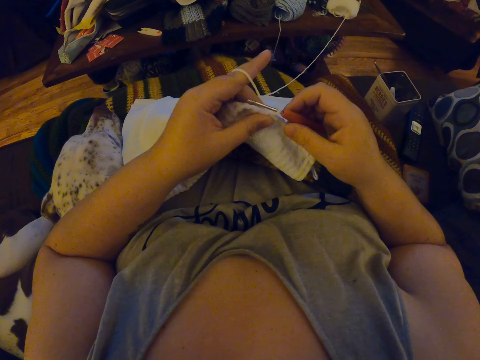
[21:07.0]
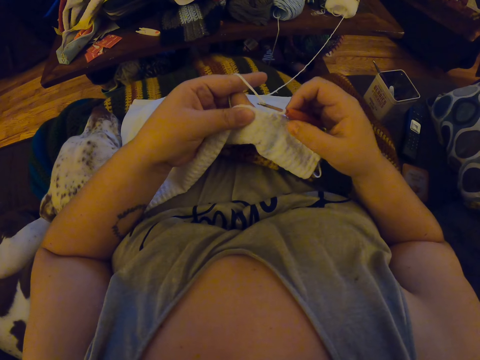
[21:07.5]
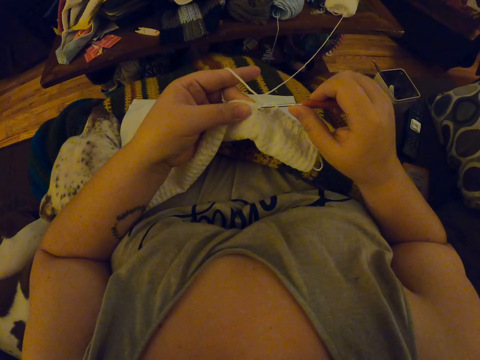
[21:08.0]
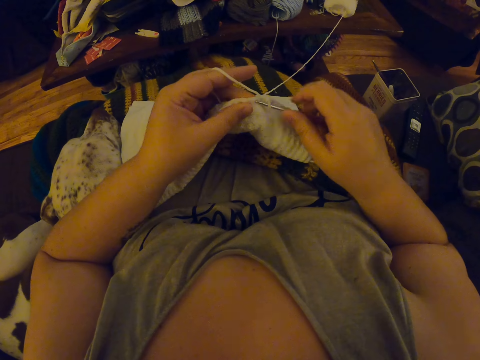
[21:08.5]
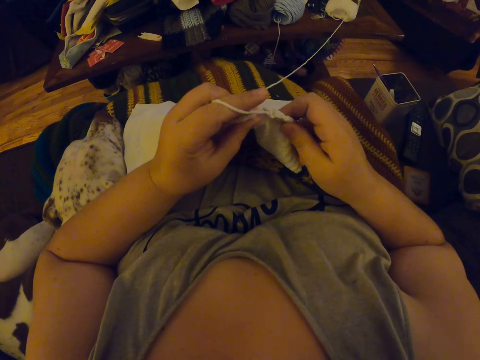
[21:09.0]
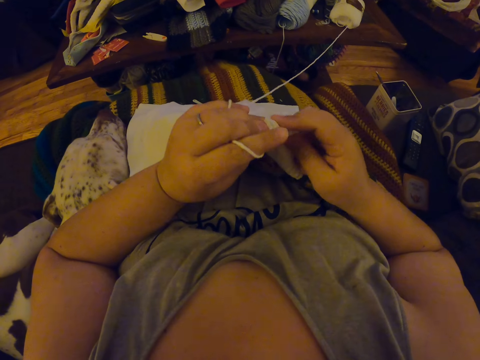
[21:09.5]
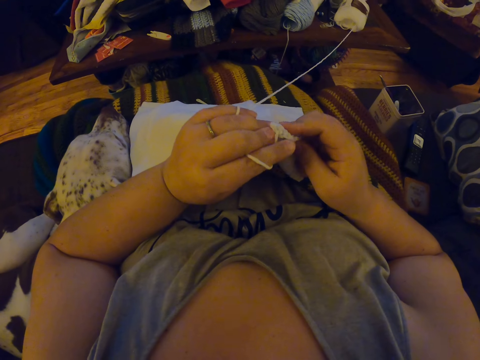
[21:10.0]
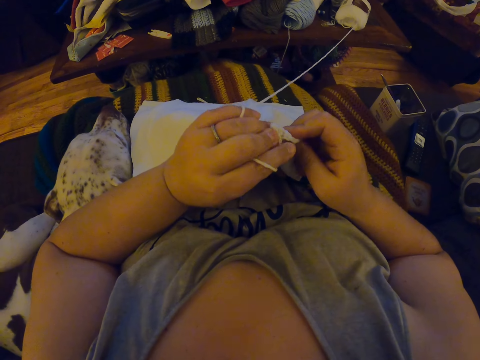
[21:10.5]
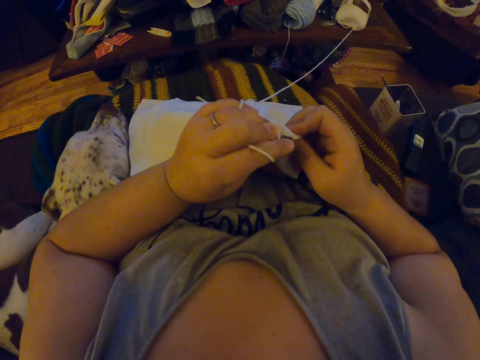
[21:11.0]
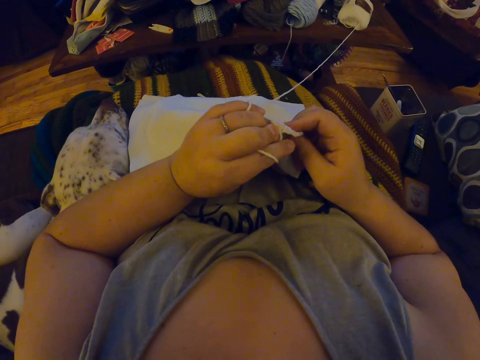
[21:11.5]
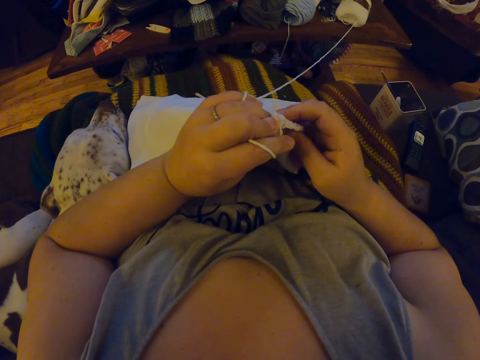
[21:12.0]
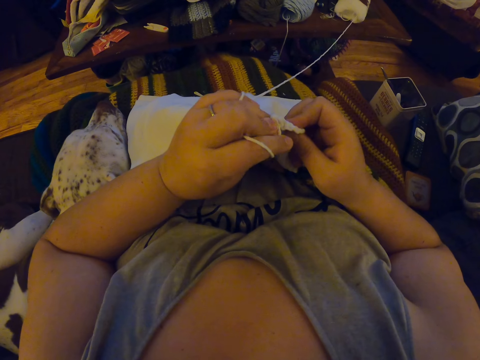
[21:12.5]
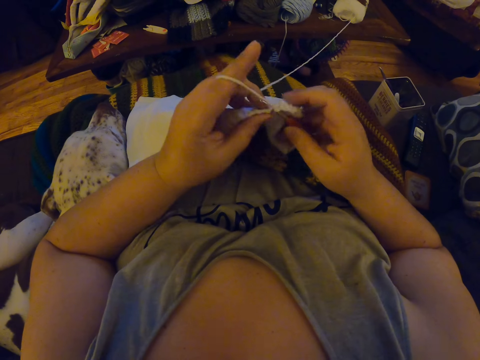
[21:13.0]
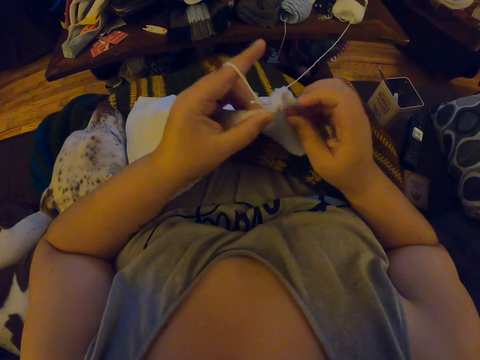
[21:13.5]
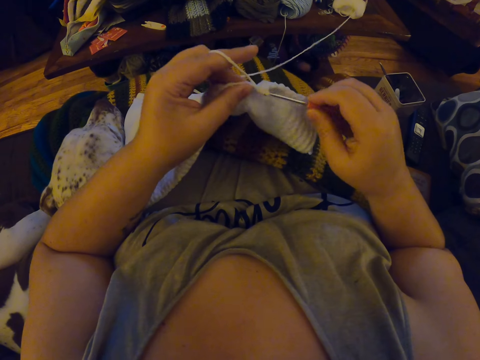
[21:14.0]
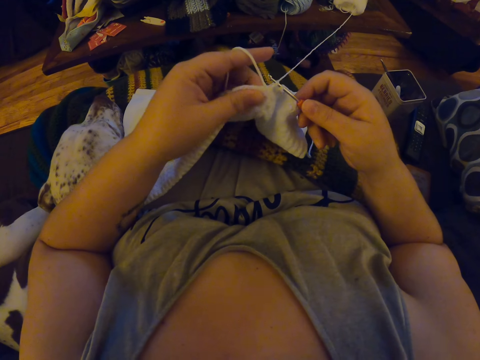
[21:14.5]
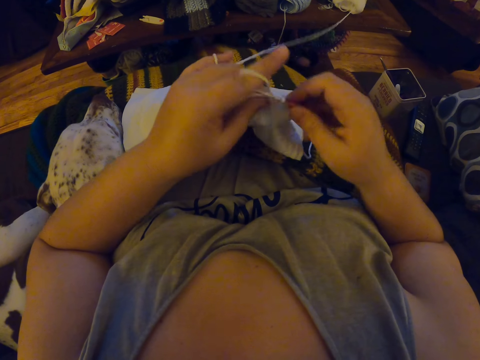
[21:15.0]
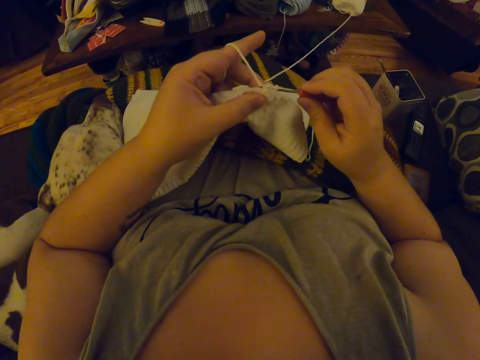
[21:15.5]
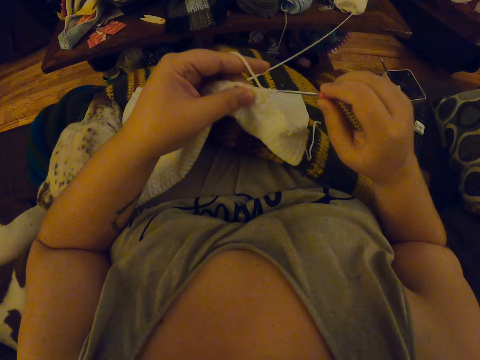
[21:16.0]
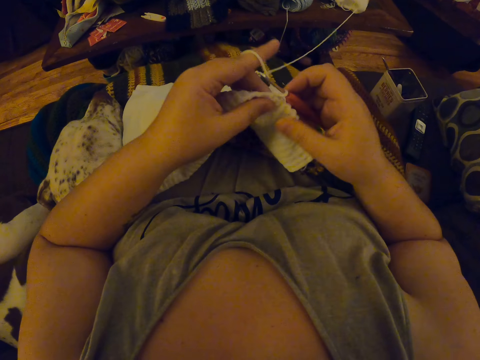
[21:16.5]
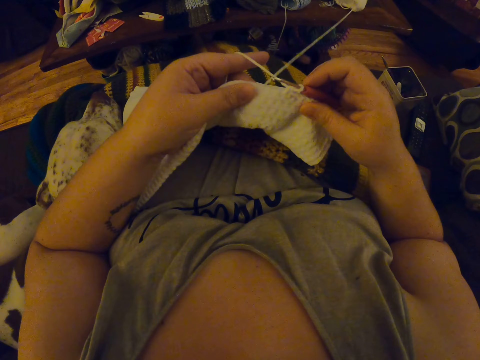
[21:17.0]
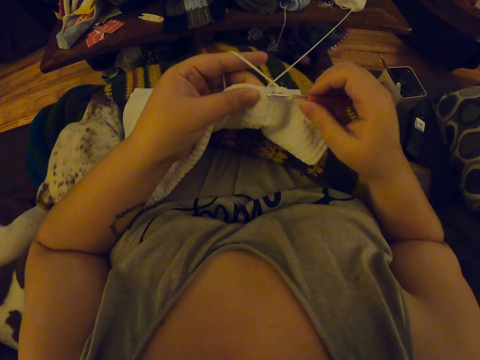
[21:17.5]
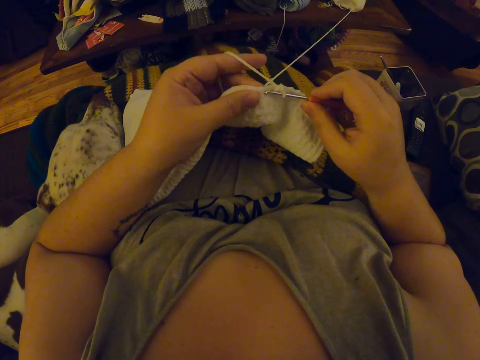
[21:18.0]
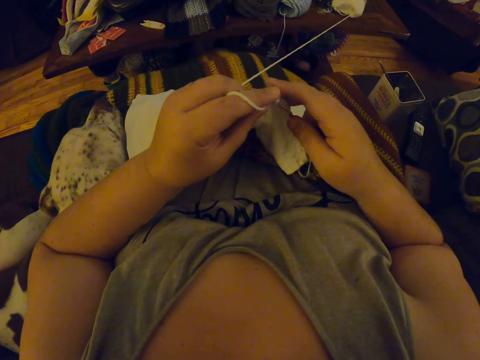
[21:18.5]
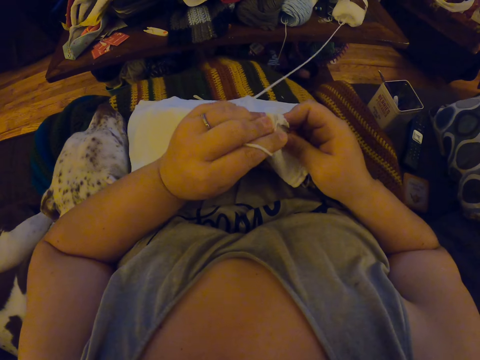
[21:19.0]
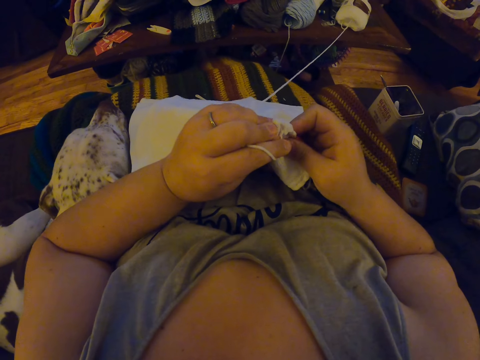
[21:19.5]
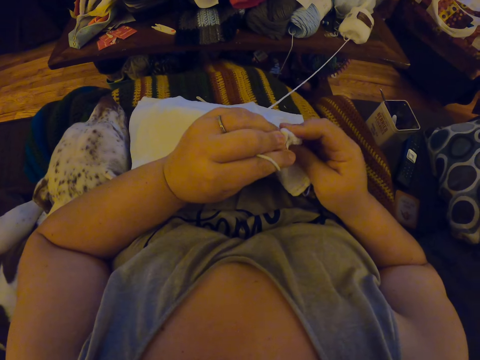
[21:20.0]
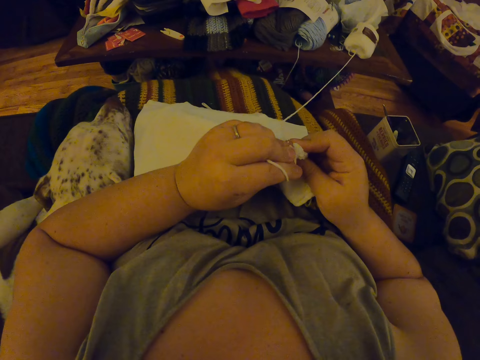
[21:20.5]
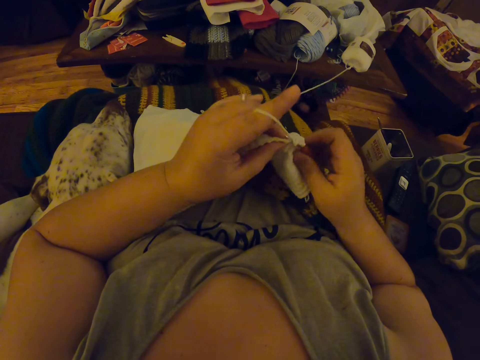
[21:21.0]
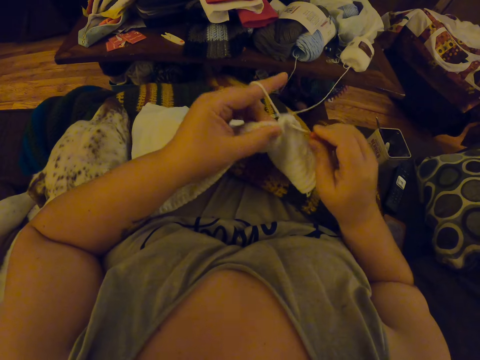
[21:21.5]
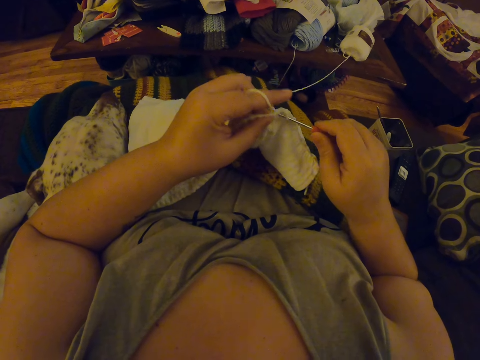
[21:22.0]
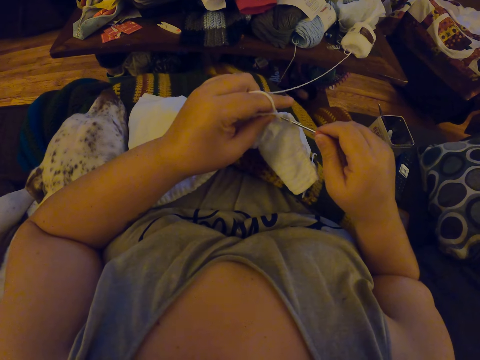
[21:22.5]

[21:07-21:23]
The camera wearer knits the fabric. They knit the fabric again.

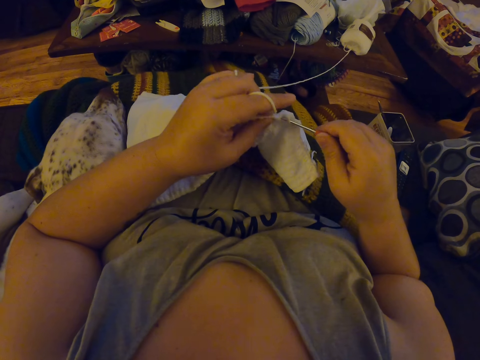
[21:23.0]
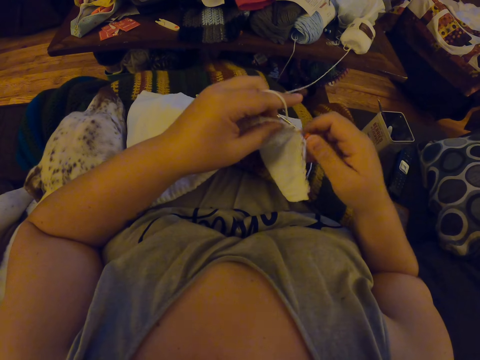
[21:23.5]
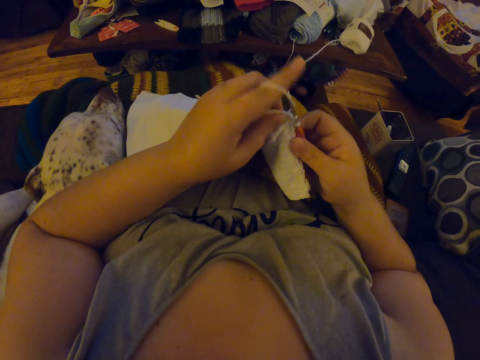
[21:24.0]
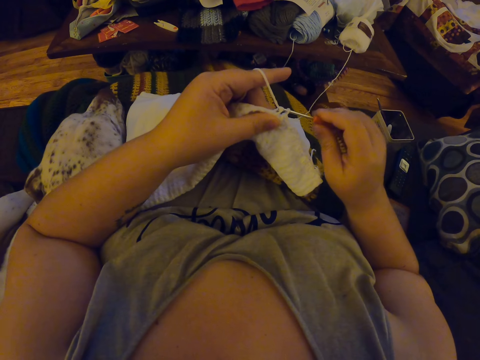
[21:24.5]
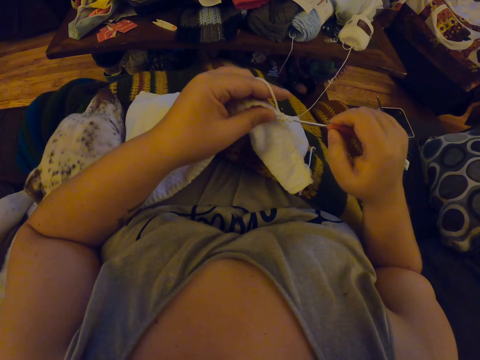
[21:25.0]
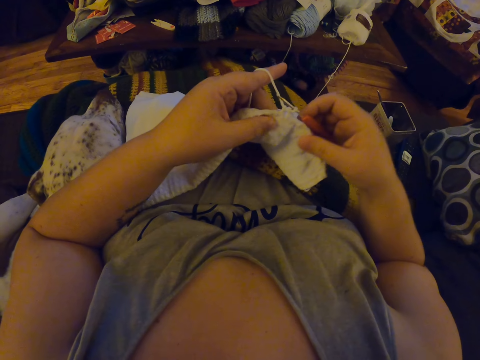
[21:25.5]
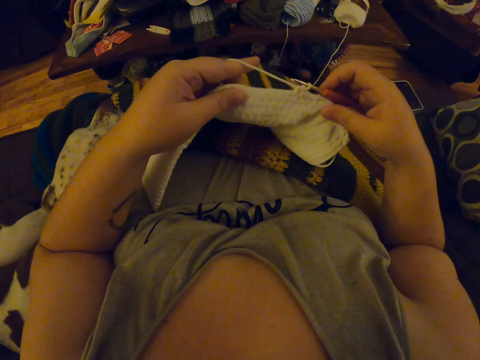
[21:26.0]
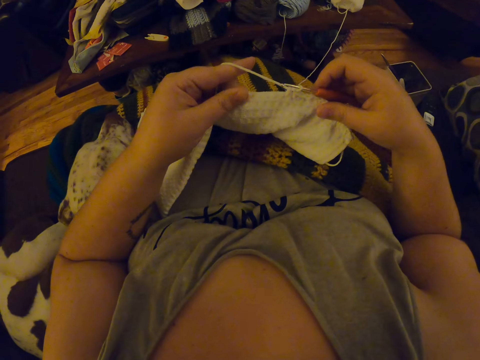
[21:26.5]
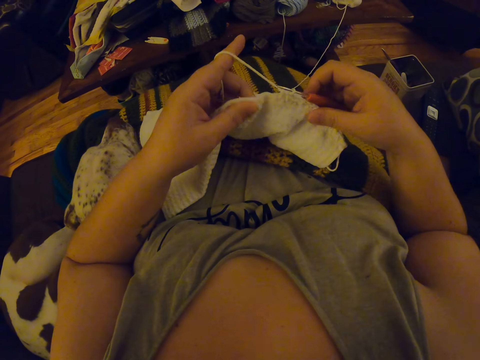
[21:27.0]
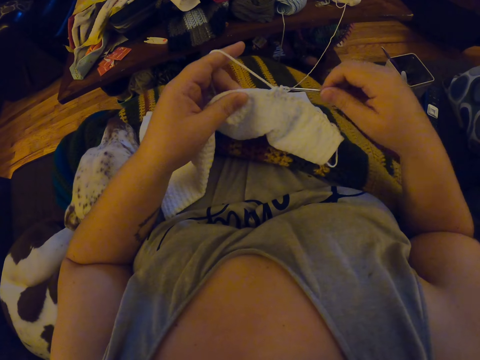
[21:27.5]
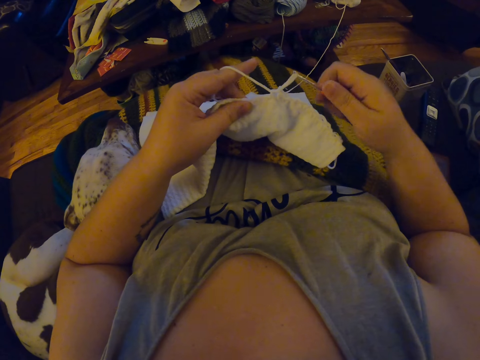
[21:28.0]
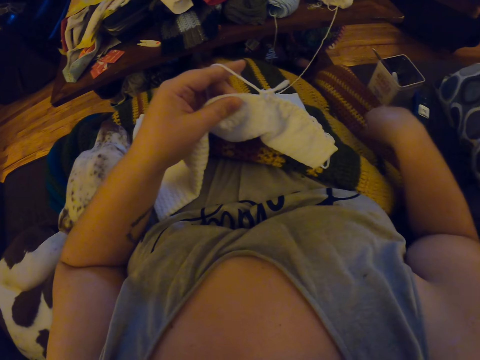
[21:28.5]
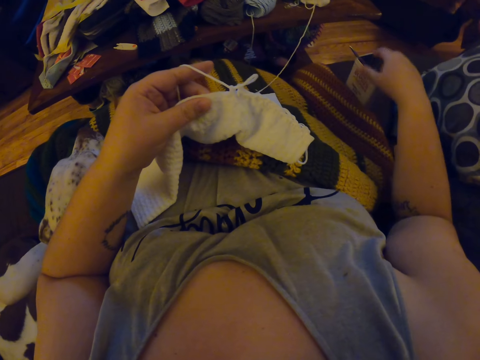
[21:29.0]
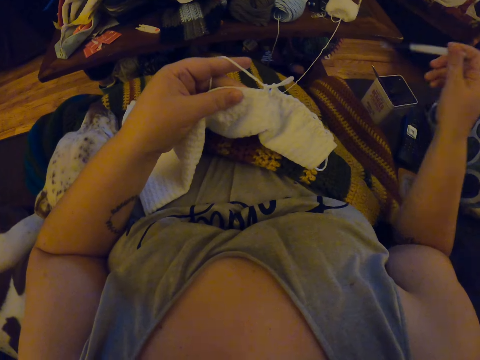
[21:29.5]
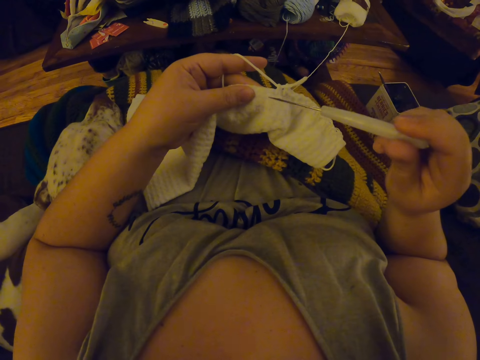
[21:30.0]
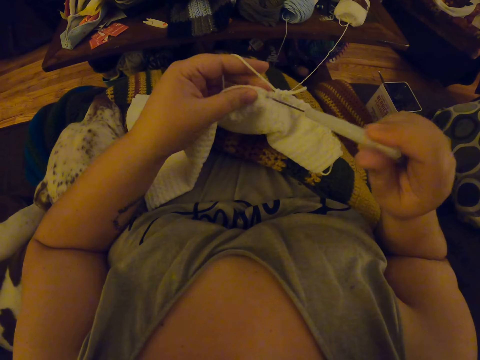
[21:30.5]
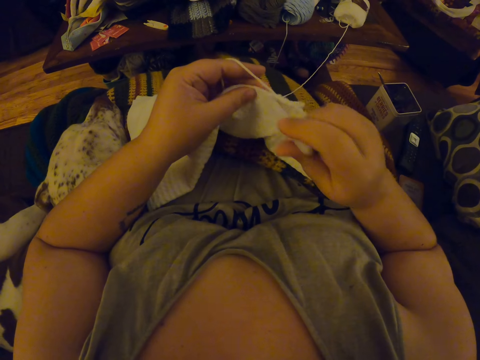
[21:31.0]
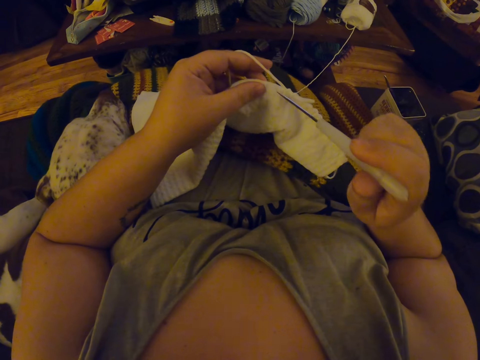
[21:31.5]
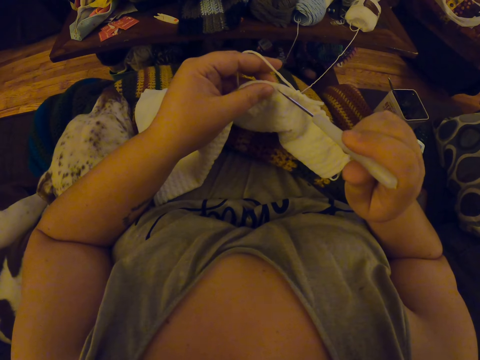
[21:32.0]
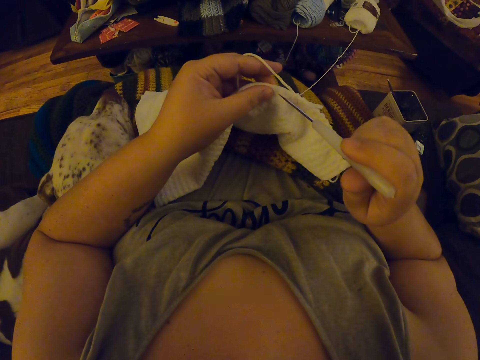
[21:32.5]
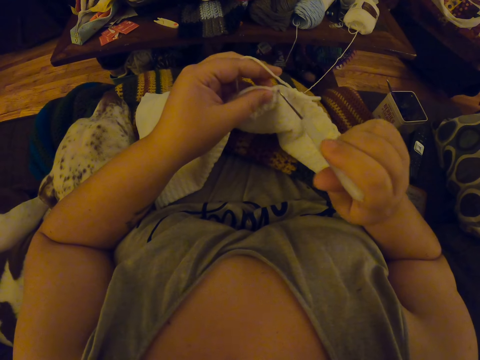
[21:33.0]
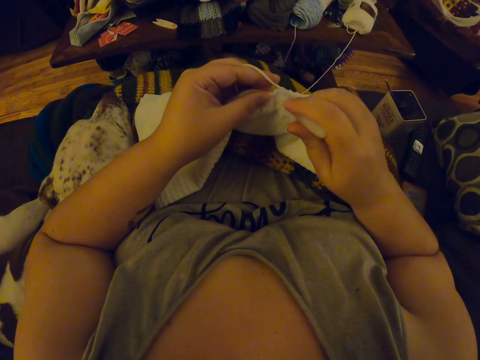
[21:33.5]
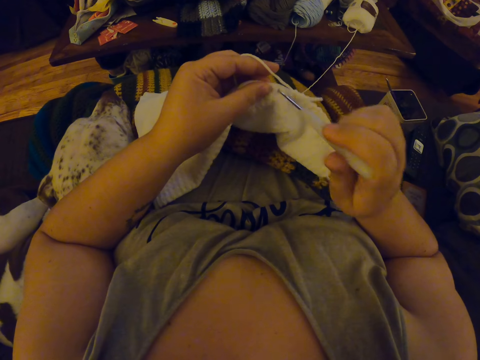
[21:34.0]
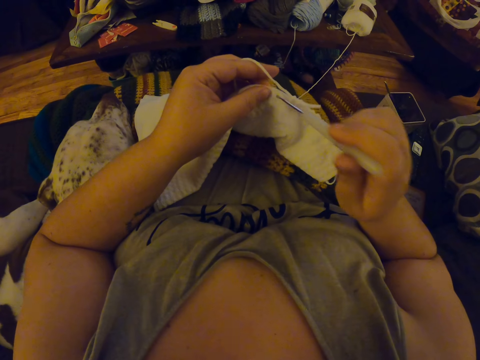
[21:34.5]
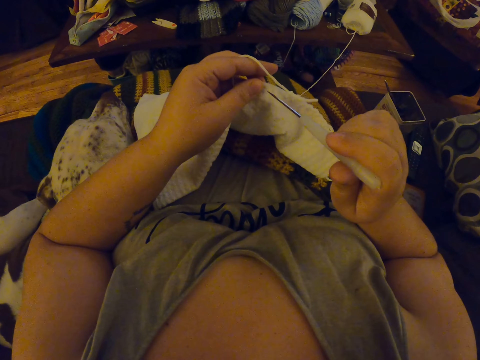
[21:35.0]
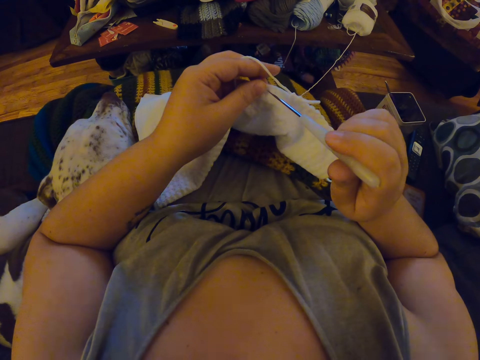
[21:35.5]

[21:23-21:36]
The camera wearer inspects the crochet with her left hand. She stretches the fabric by the right hand. She drops the crochet hook beside her. She picks the pin from the case beside her with her right hand. She makes holes in the crochet with the pin. She pricks a hole on the fabric.
